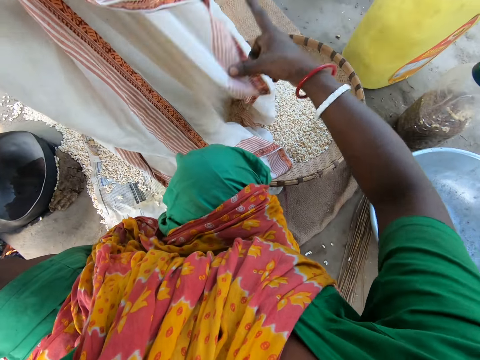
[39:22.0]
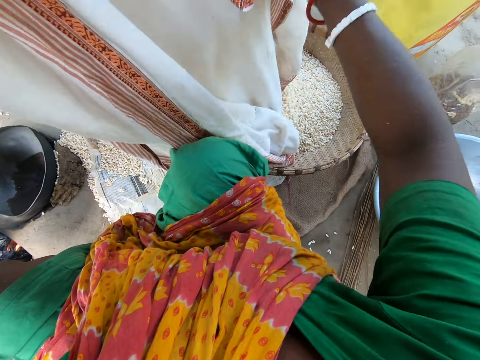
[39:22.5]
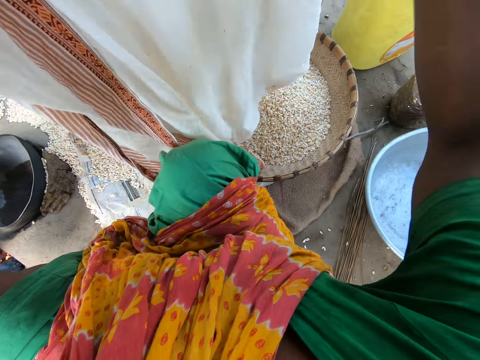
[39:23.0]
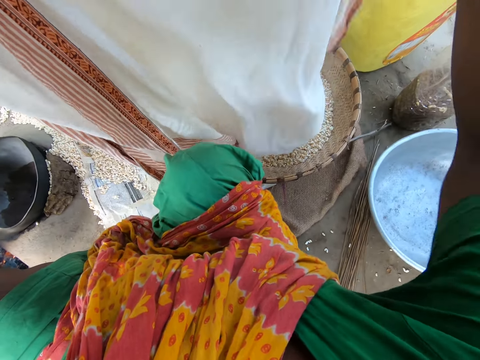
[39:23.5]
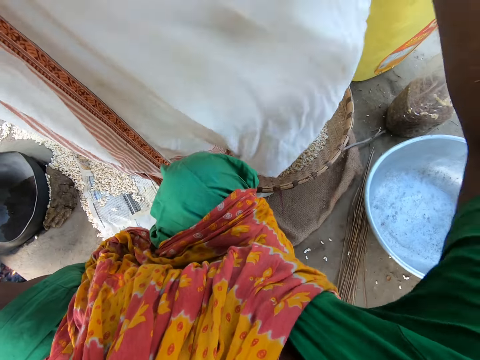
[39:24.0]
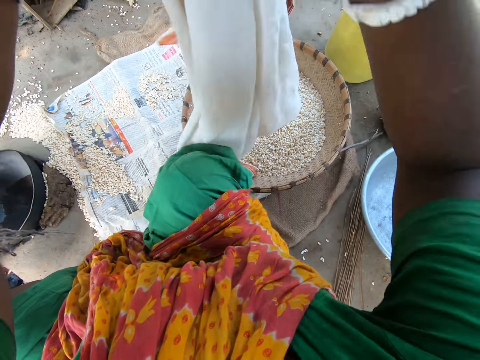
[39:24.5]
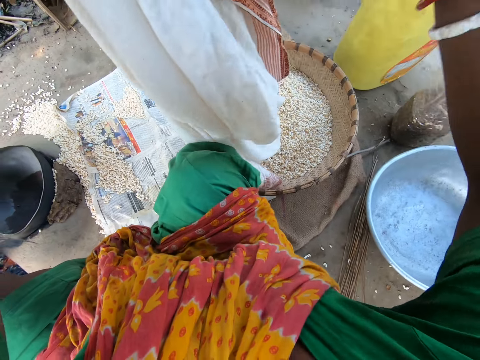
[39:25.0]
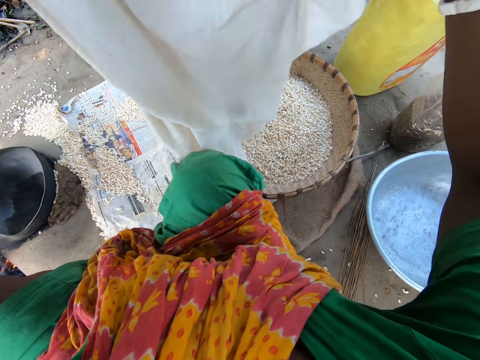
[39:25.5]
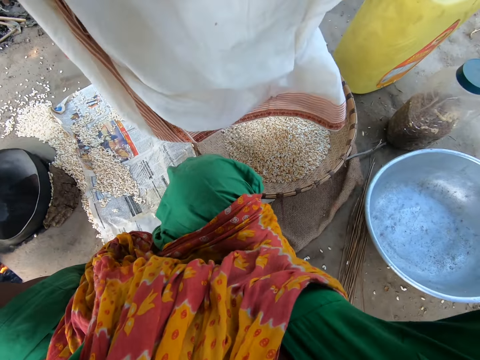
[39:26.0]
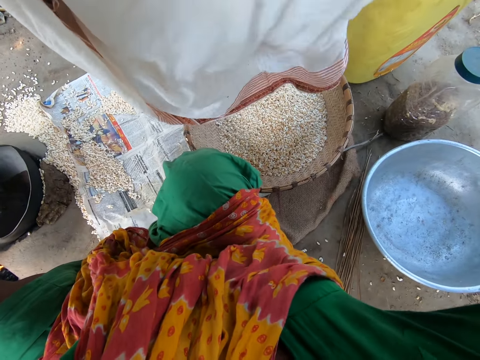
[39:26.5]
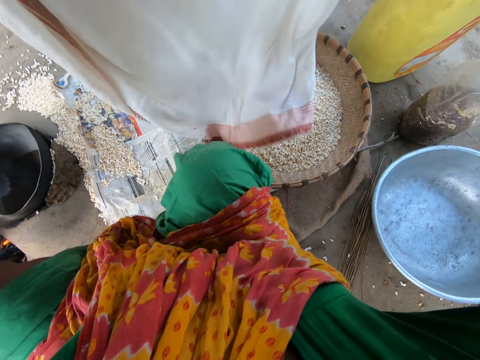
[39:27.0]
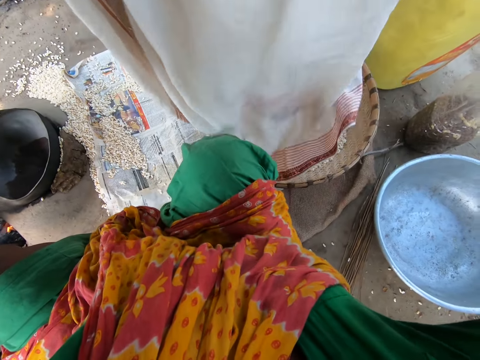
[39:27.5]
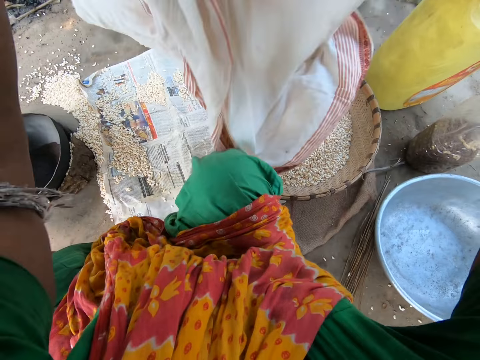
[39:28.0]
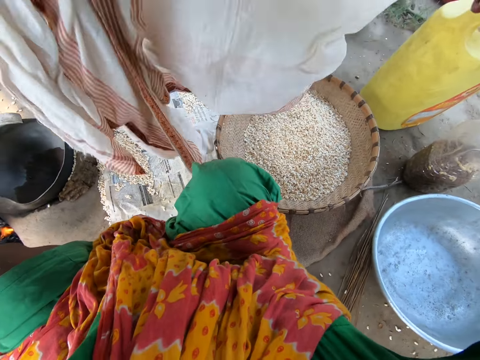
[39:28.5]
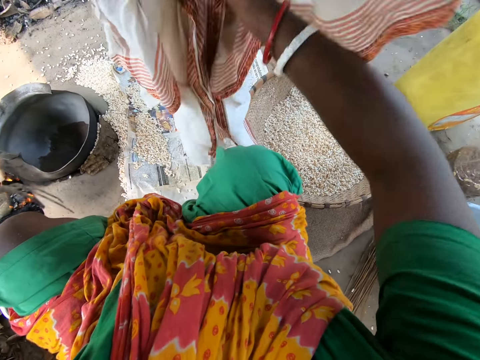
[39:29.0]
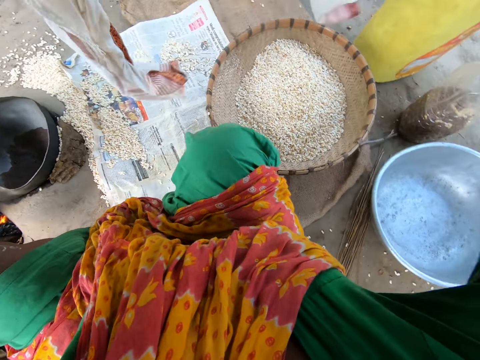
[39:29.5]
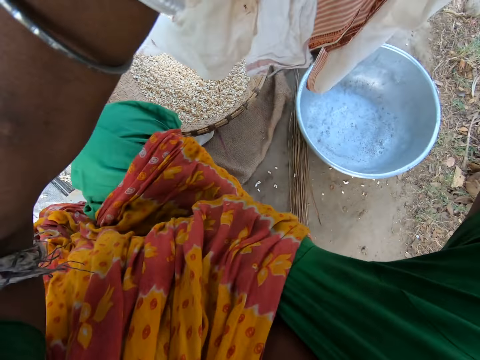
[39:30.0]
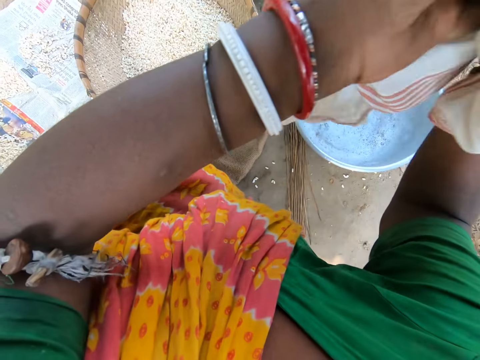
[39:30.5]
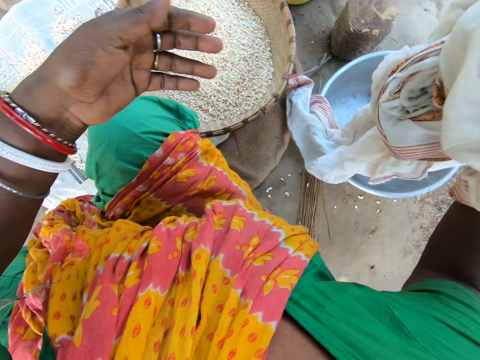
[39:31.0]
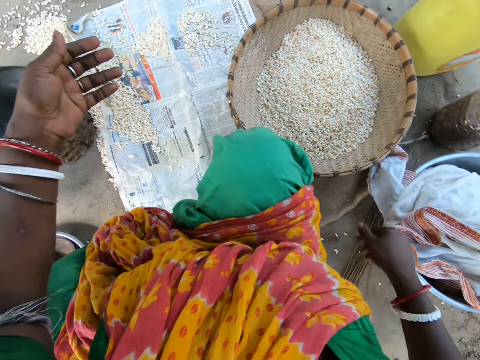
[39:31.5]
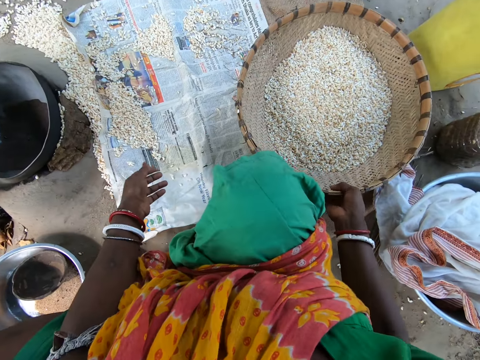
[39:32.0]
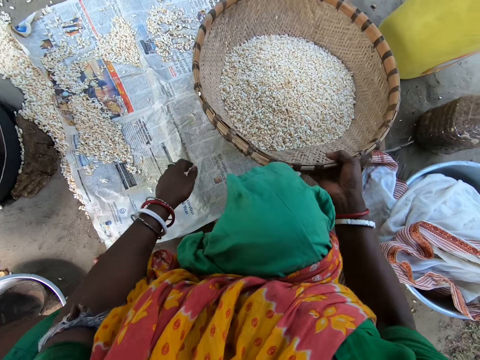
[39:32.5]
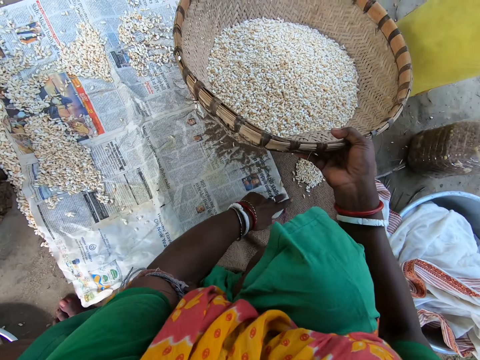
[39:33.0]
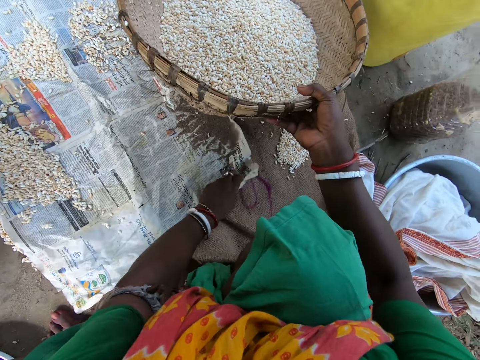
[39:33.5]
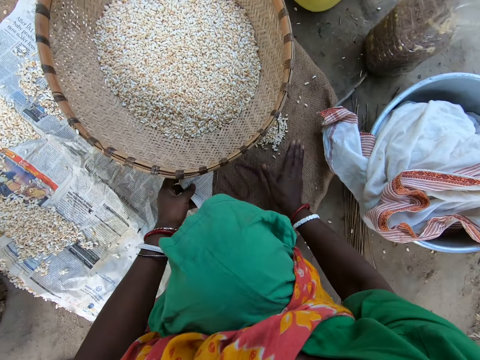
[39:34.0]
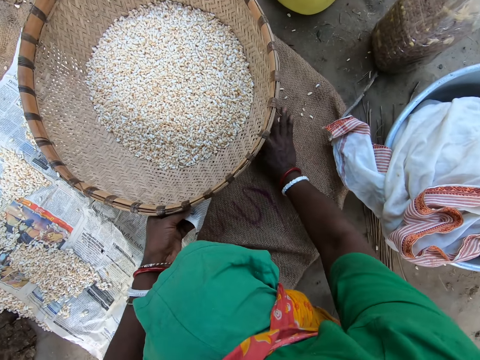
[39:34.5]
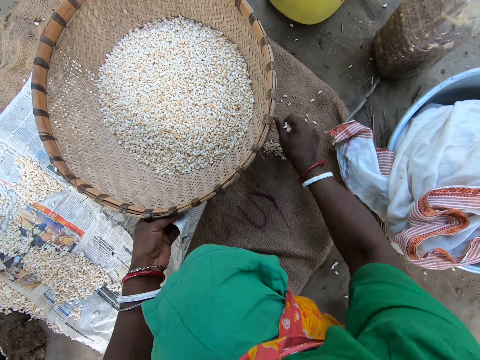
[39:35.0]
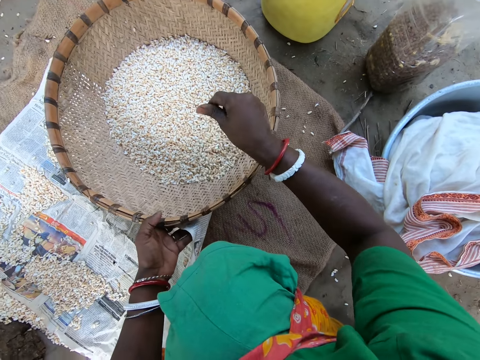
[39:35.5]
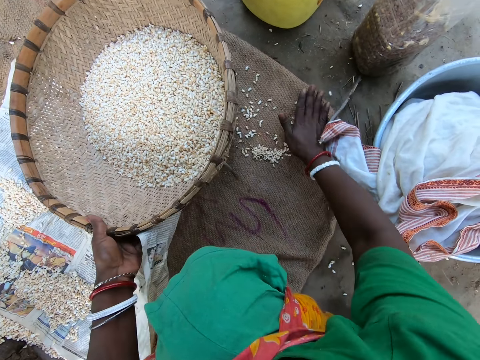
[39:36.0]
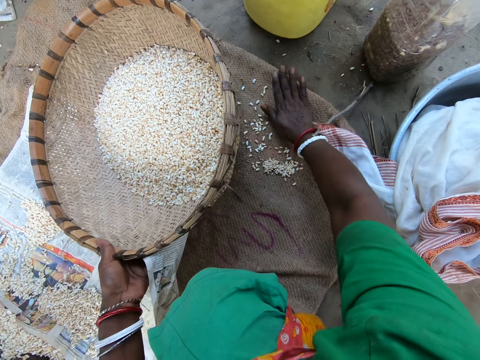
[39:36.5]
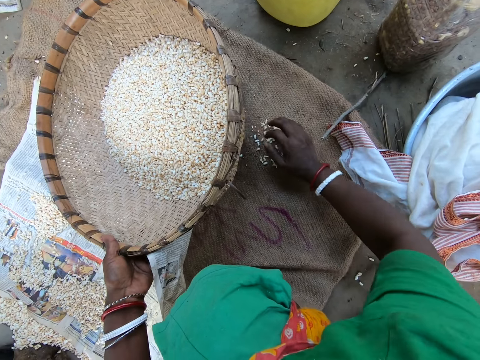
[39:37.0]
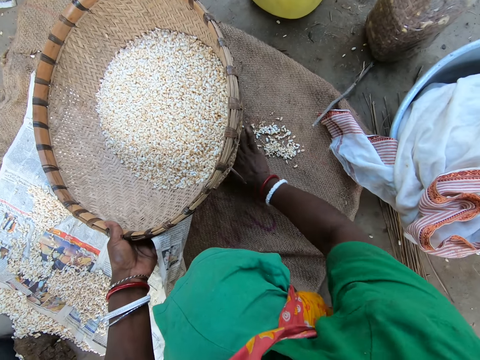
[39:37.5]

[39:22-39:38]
The camera wearer puts a lasso into a basin. They pick a winnowing tray. They fold a magazine. They put the winnowing tray down. They pick cereals with the right hand. They put the cereals in the winnowing tray with the right hand. They pick cereals with the right hand.

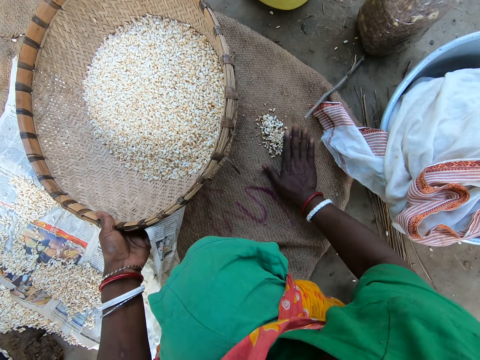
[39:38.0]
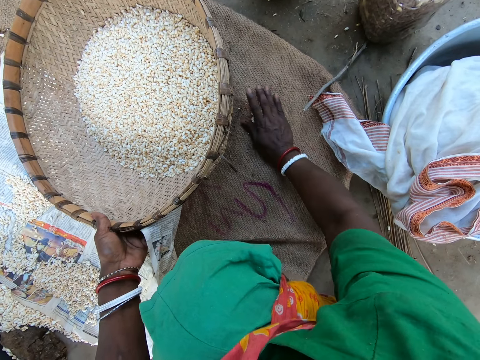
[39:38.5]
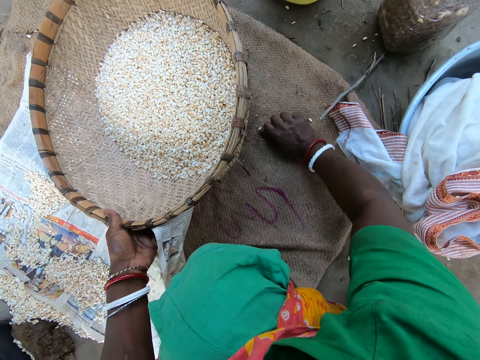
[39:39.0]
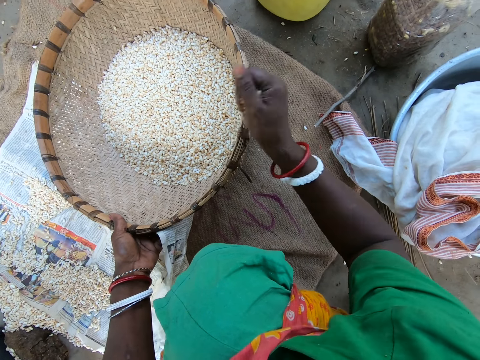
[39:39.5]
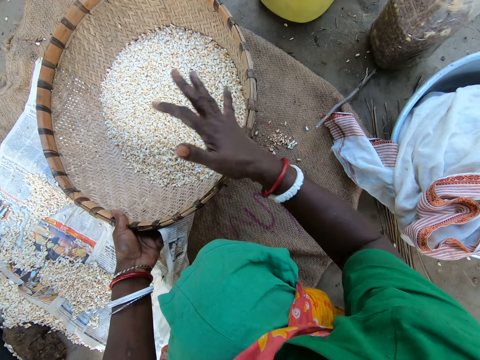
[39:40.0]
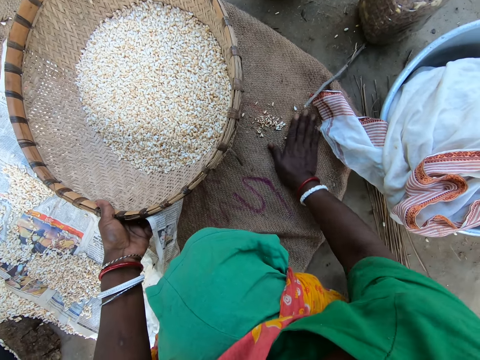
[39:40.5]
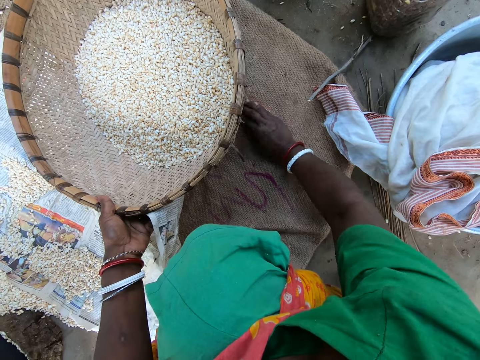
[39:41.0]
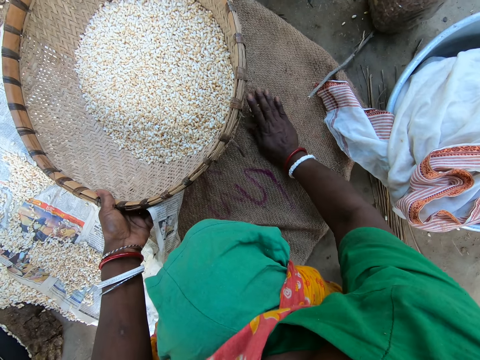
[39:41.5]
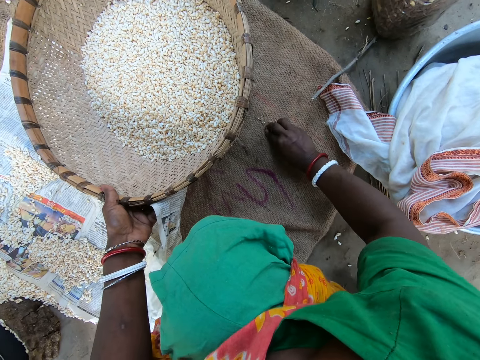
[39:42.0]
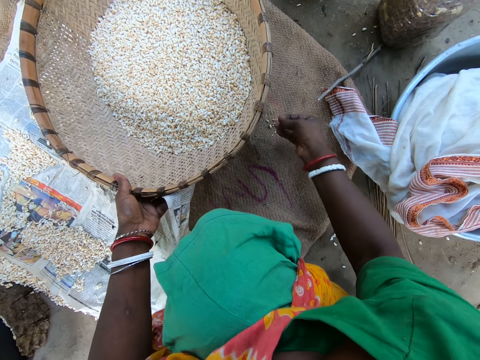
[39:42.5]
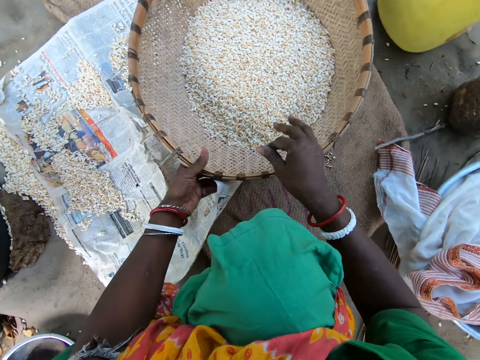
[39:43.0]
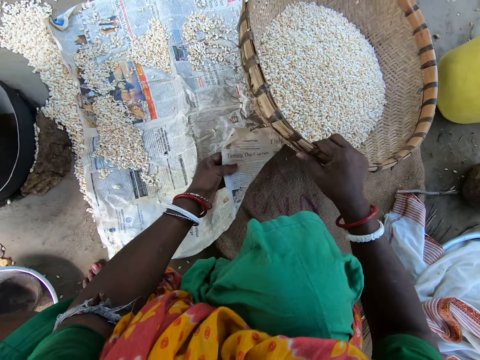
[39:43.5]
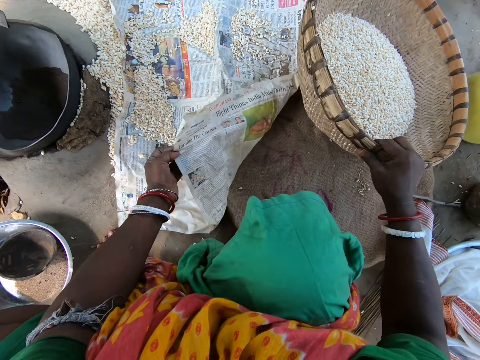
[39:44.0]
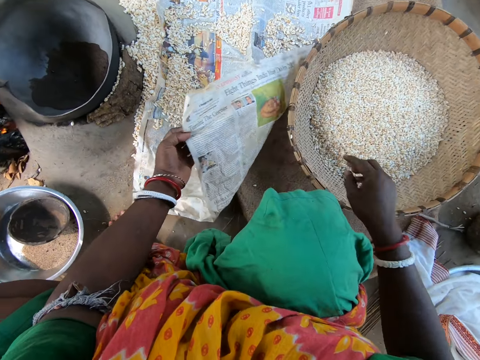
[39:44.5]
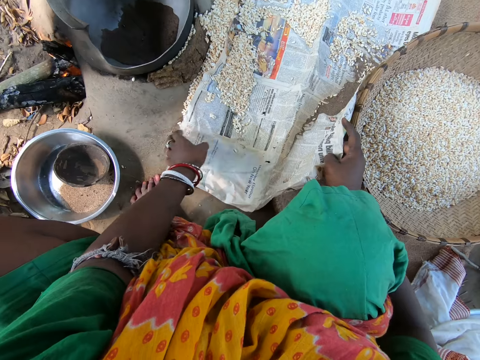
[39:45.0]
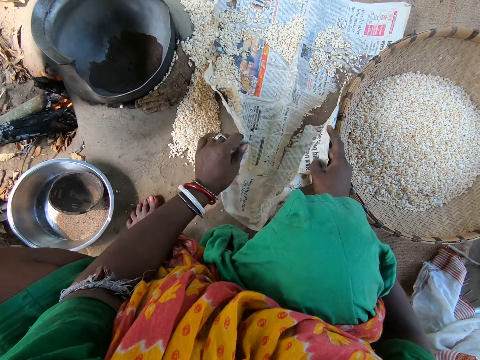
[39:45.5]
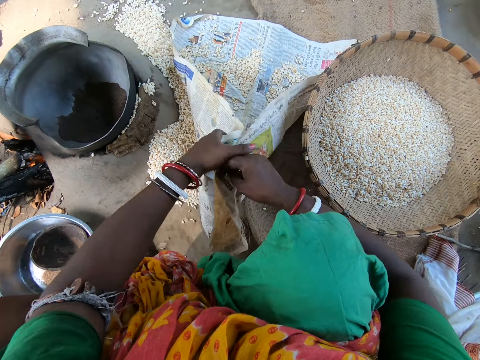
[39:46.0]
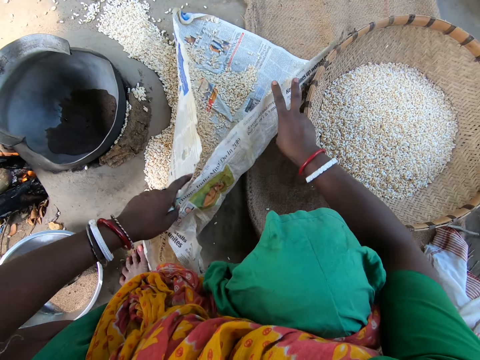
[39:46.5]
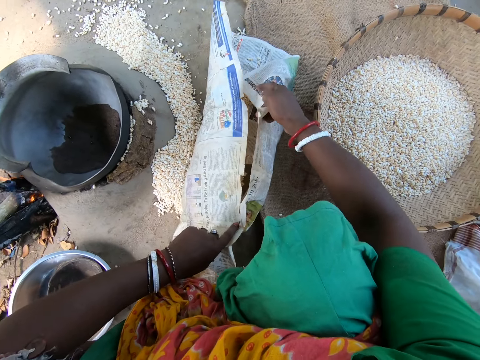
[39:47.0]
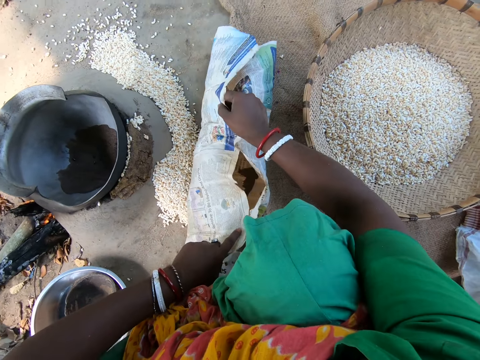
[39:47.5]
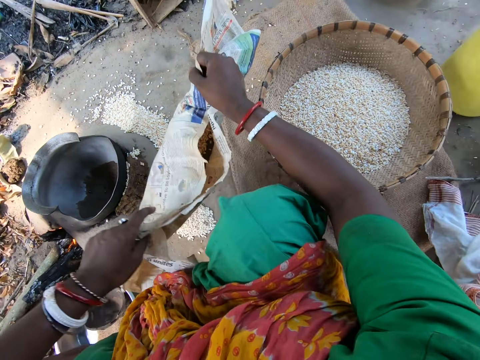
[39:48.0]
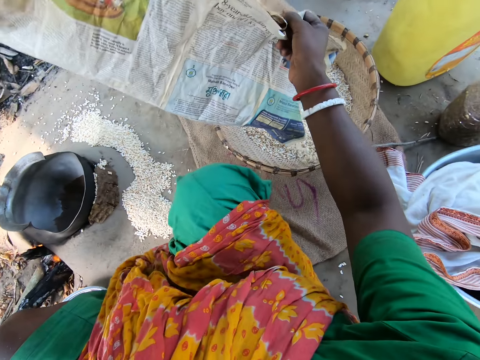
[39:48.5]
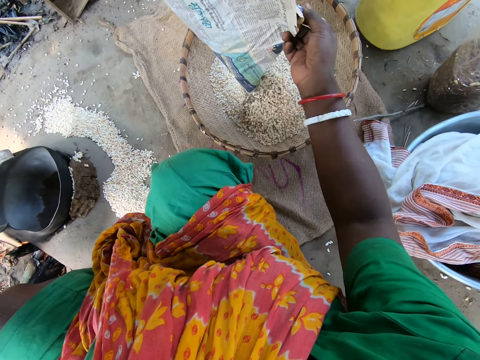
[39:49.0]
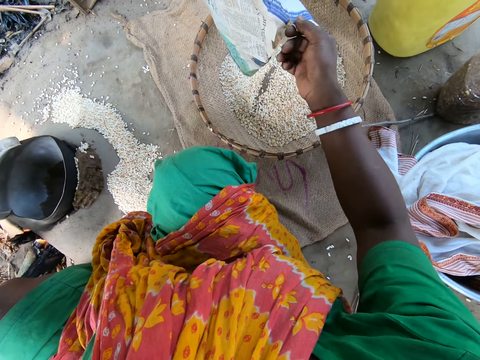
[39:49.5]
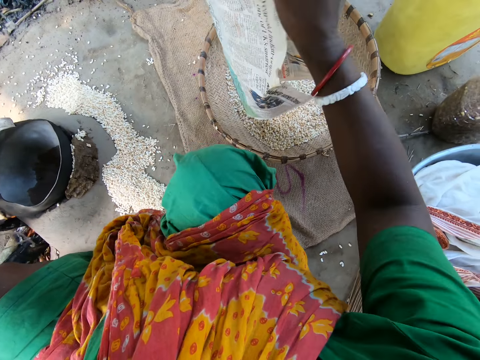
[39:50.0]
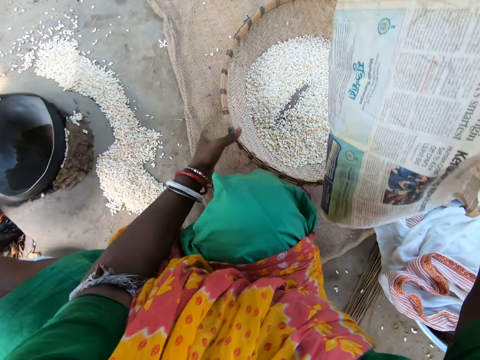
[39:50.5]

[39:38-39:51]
The camera wearer puts cereals in the winnowing tray with the right hand. They pick cereals with the right hand repeatedly. They pick a magazine with cereals. They fold the magazine. They pour a maize seed into the winnowing tray.
